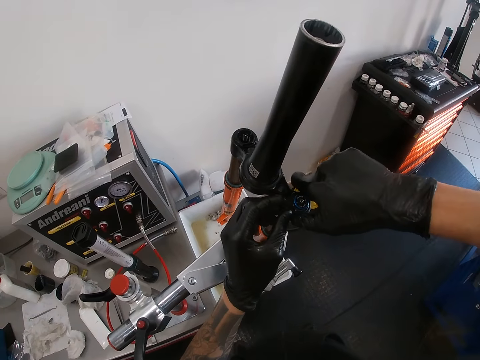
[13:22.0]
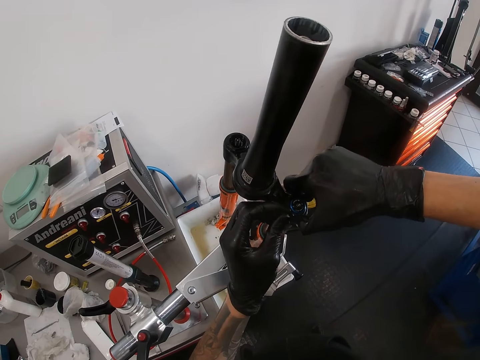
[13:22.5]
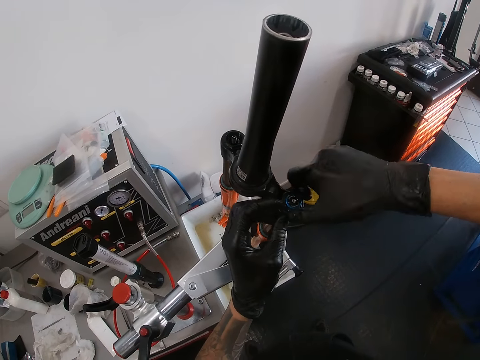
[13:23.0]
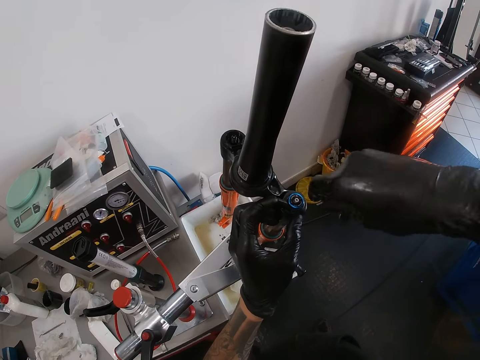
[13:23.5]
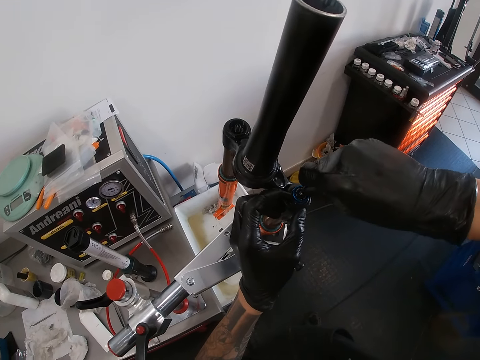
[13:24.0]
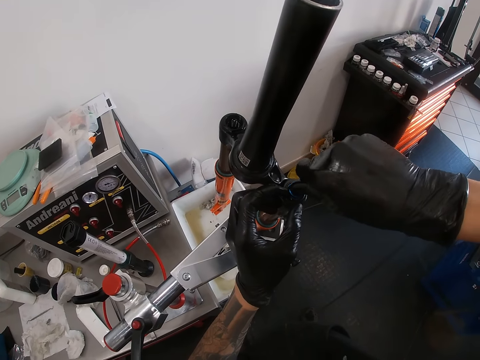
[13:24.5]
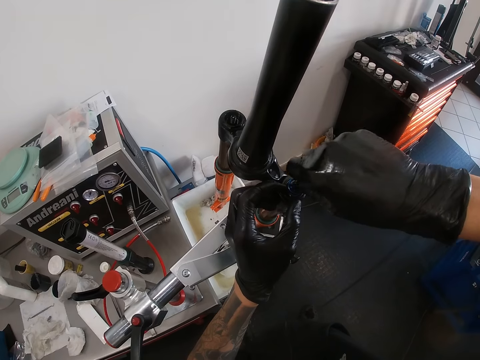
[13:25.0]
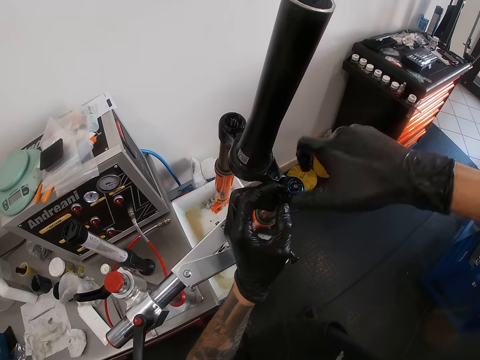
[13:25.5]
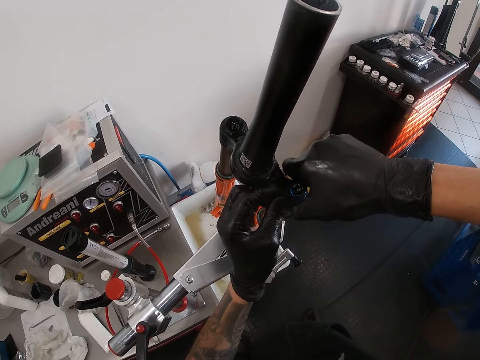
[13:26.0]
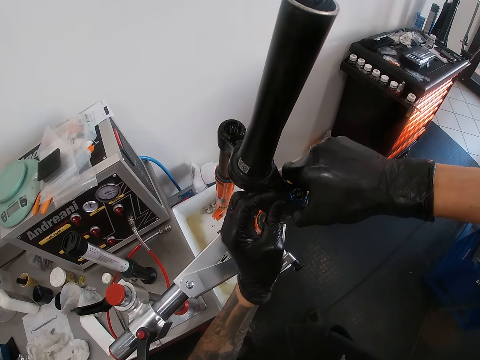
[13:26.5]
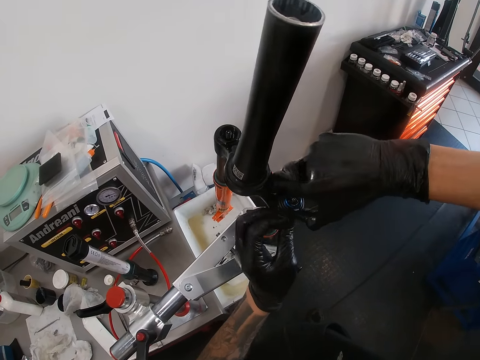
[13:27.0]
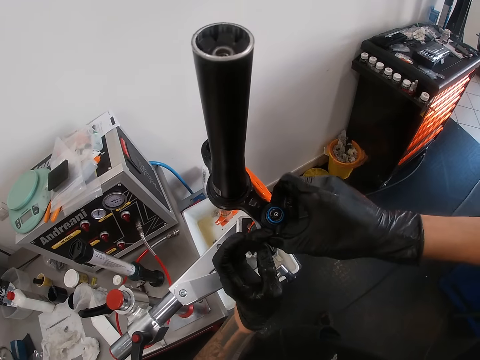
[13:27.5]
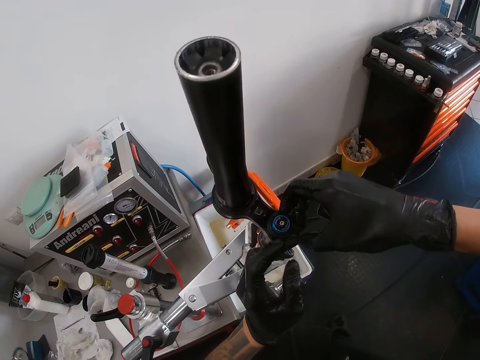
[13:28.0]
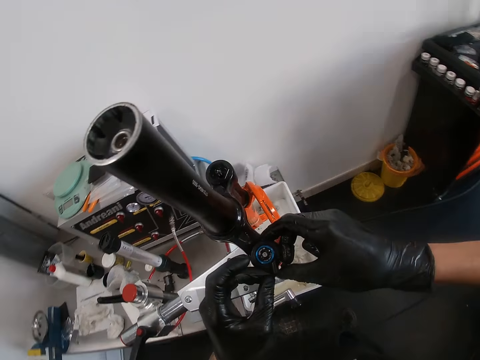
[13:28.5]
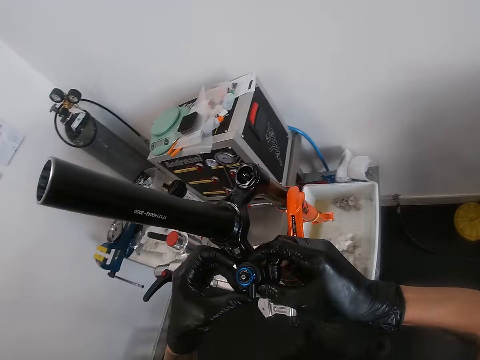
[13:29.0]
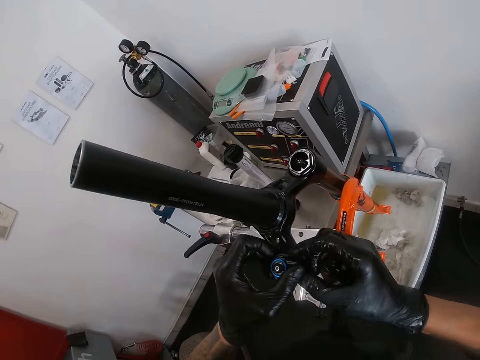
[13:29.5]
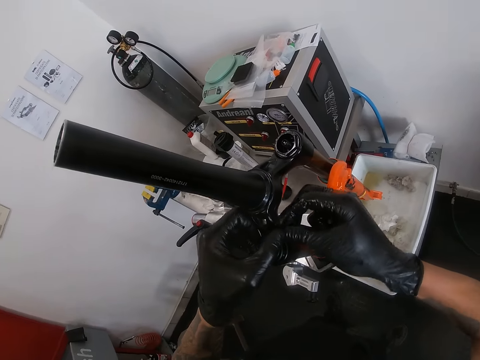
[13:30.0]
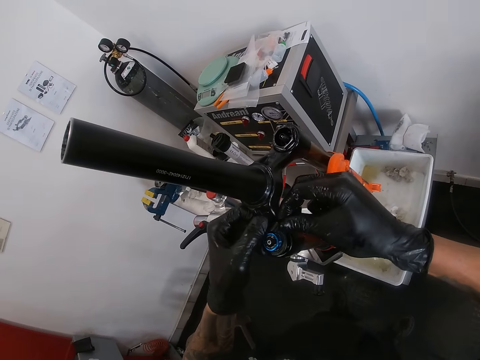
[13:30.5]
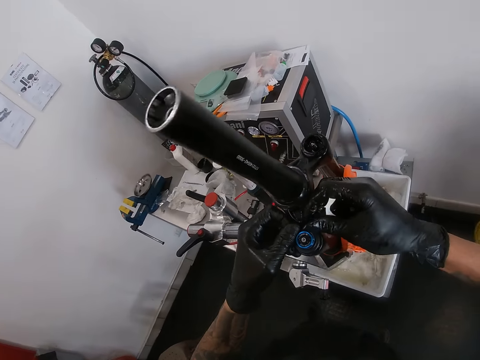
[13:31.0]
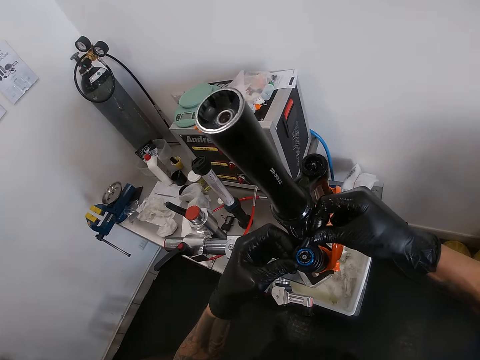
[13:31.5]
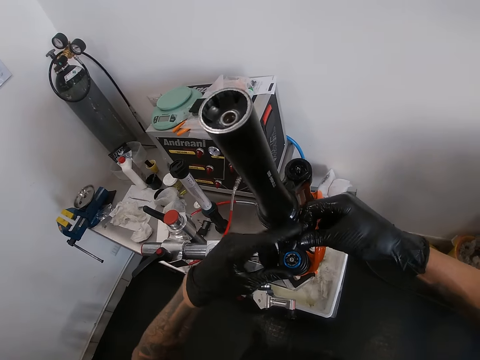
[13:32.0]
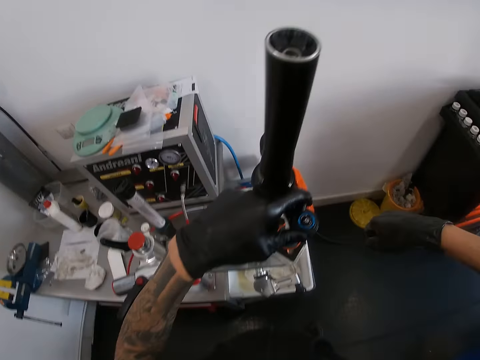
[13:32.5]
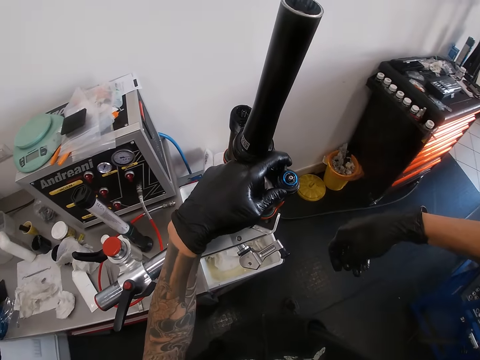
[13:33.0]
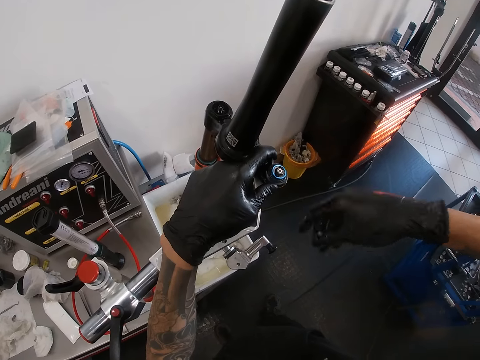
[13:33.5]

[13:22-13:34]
The camera wearer touches something on the bicycle frame. He tightens the knob on the bicycle fork with his right hand. He tightens the knob on the bicycle fork with the screwdriver in his right hand. He tightens the knob on the bicycle fork with both hands.

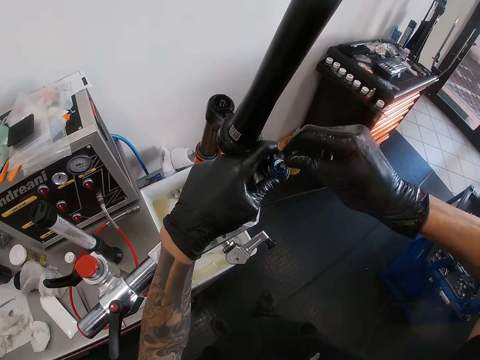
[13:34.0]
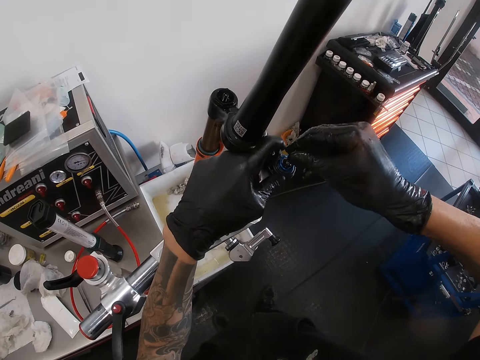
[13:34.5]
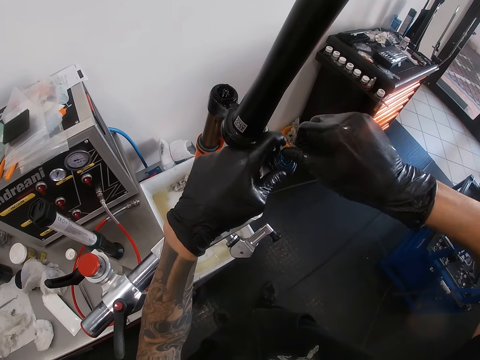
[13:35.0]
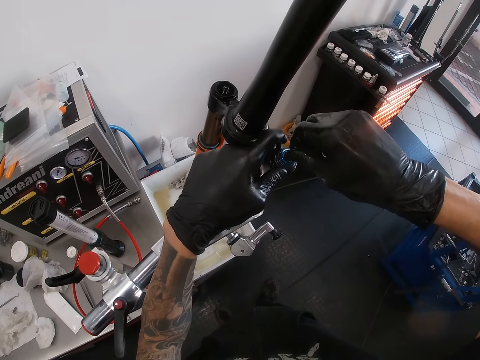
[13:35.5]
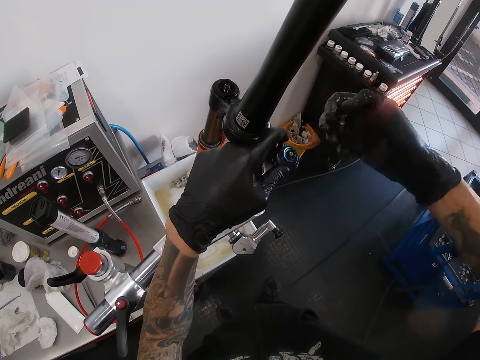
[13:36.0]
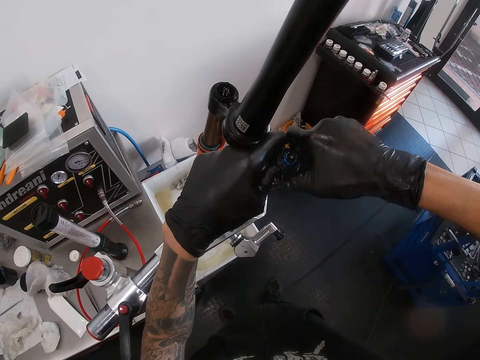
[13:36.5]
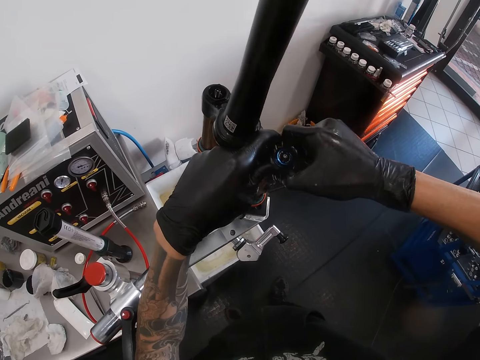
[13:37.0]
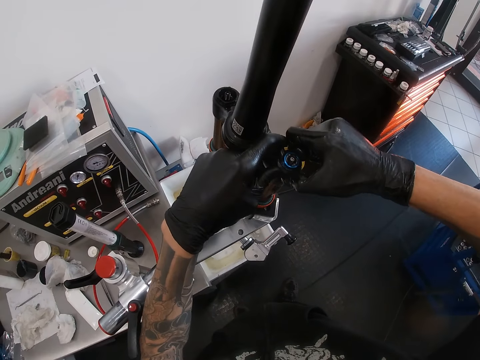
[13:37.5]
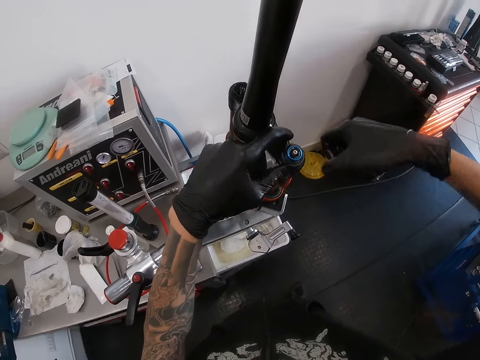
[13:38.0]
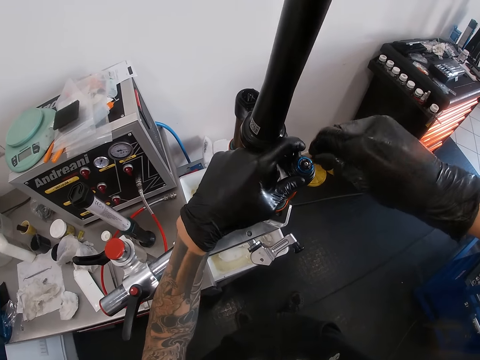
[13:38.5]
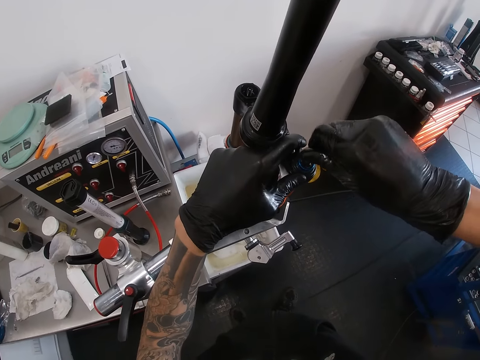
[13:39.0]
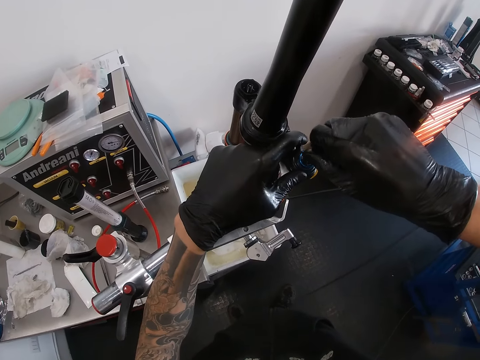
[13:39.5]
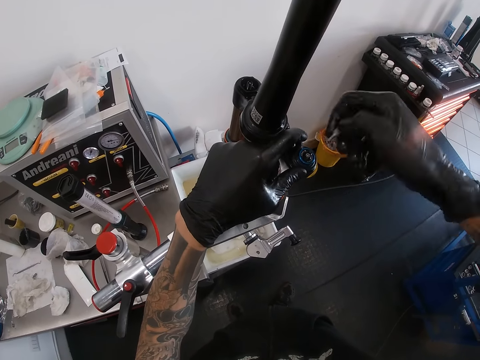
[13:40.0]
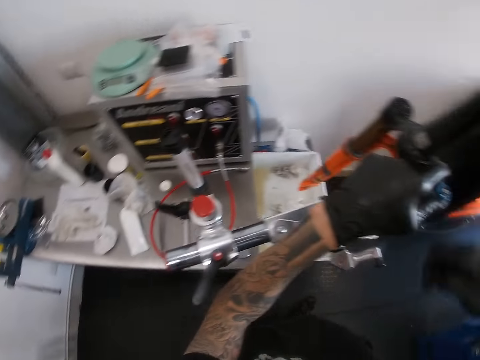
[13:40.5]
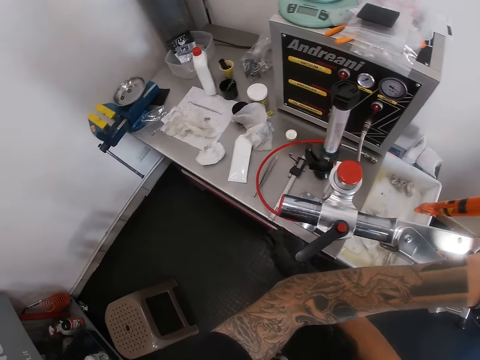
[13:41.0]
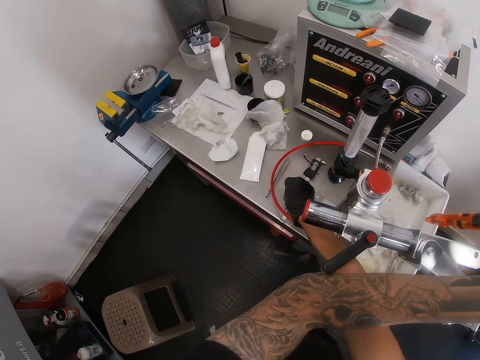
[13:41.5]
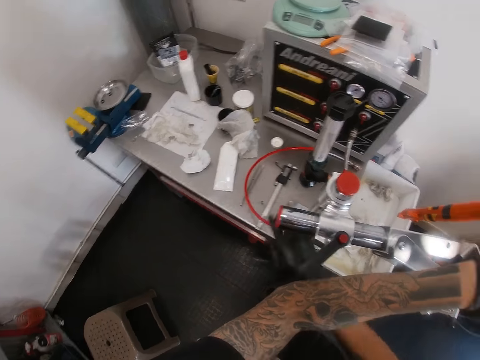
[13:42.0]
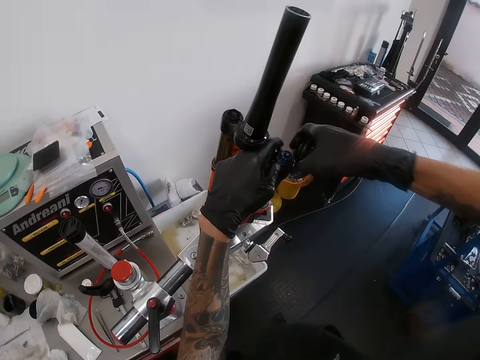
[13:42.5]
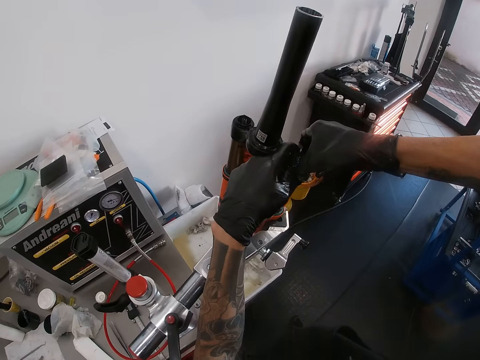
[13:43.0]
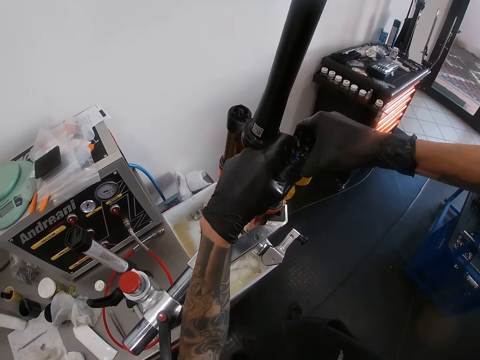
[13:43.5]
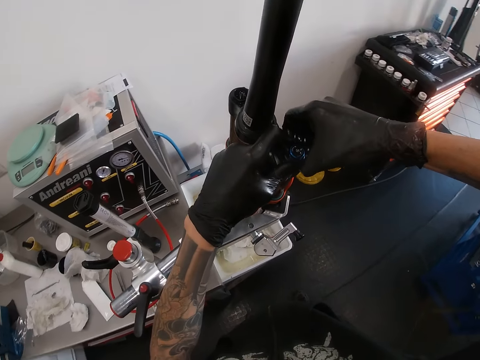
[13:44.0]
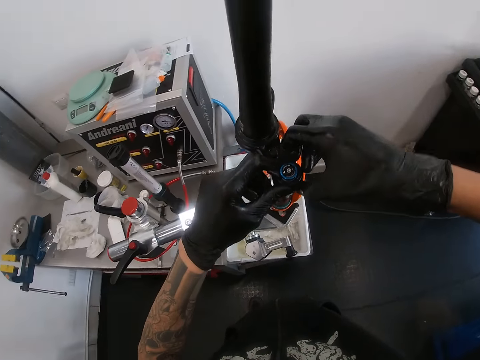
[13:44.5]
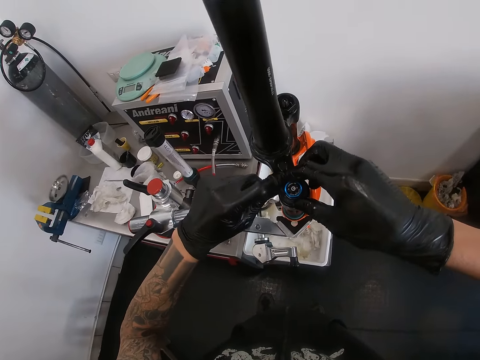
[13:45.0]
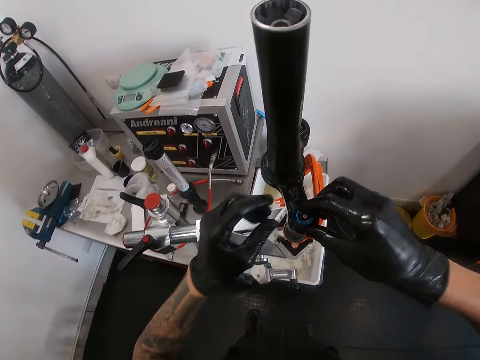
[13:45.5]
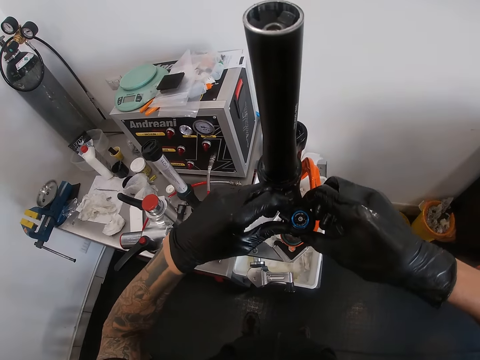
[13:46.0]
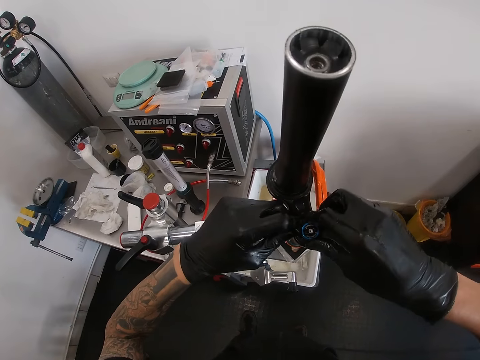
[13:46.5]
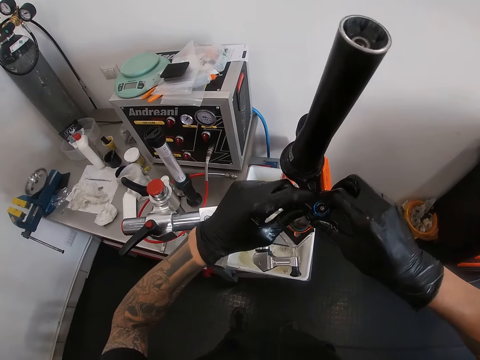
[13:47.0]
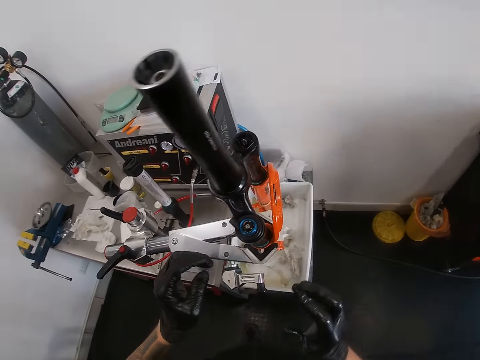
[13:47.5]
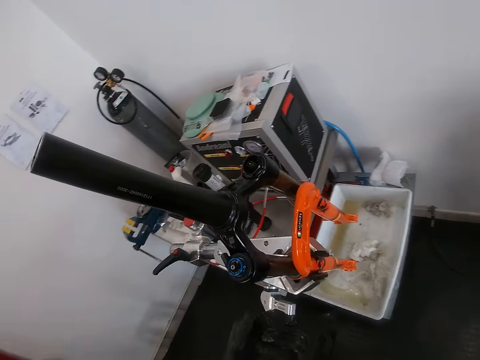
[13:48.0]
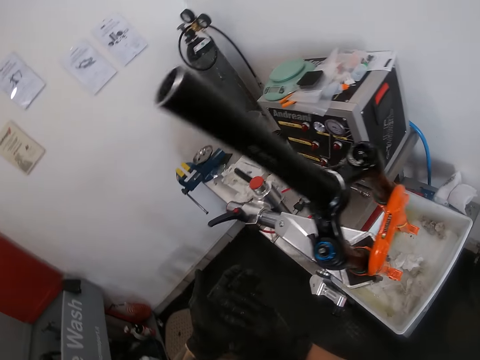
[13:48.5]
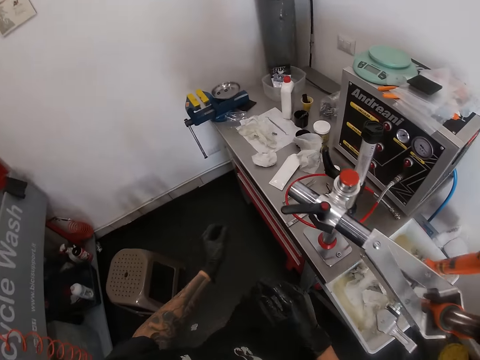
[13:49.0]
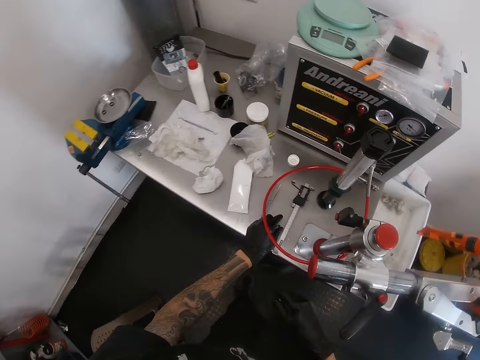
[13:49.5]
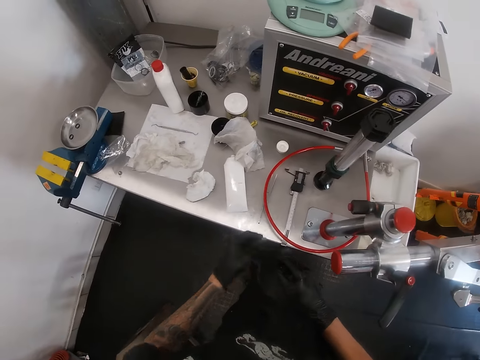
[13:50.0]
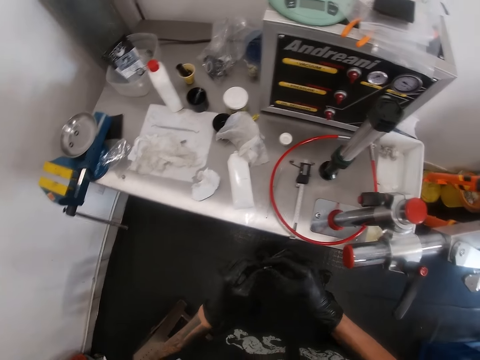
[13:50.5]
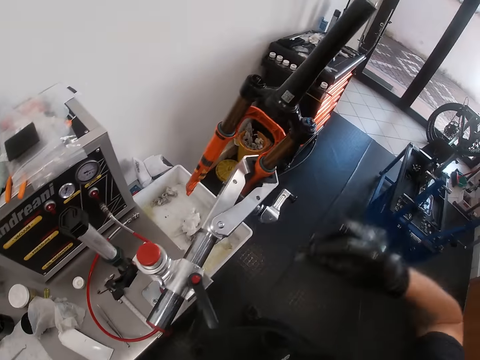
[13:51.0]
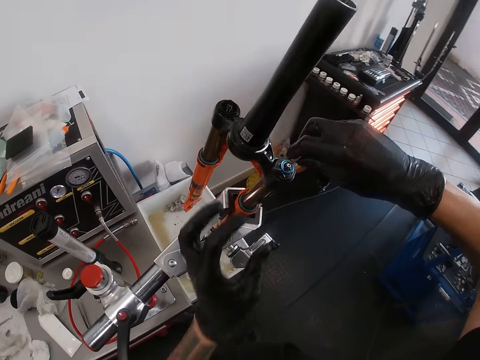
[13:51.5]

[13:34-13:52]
The camera wearer tightens the knob on the bicycle fork with the screwdriver in his right hand. He tightens the knob on the bicycle fork with his right hand. He tightens the knob on the bicycle fork with the screwdriver in his right hand. He places the screwdriver in his right hand on the workshop table. He drops the bolt. He tightens the knob on the bicycle fork with both hands. He touches something on the bicycle frame. He fixes the bicycle fork with hands. He looks at the bicycle fork. He picks up the screw tap from the tool table with his left hand. He passes the screw tap from his left hand to his right hand.
